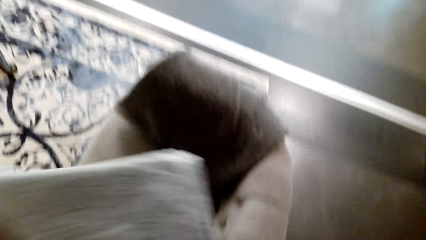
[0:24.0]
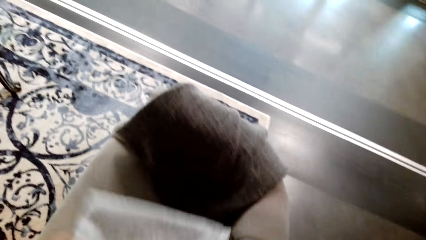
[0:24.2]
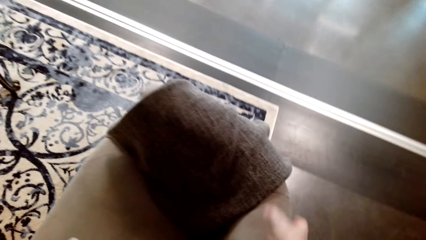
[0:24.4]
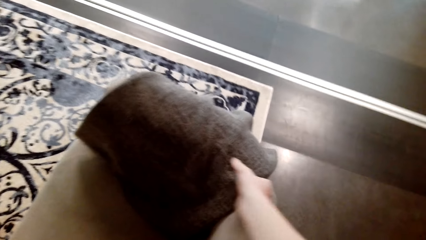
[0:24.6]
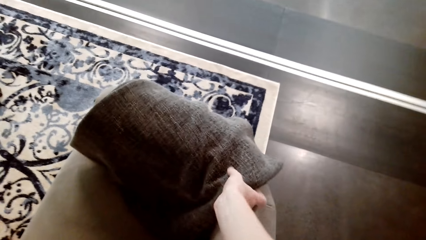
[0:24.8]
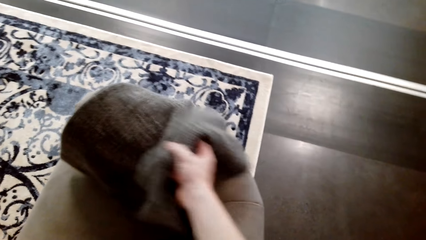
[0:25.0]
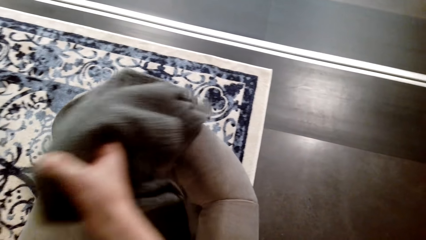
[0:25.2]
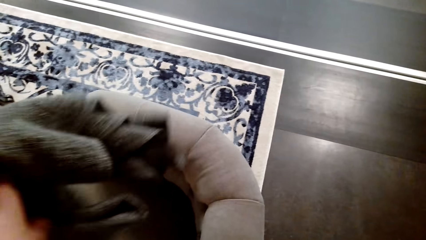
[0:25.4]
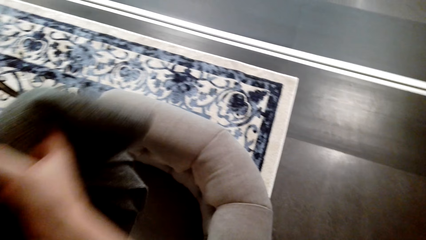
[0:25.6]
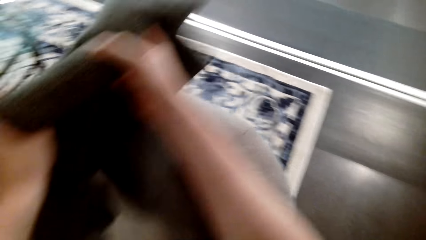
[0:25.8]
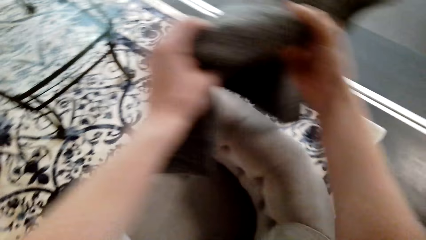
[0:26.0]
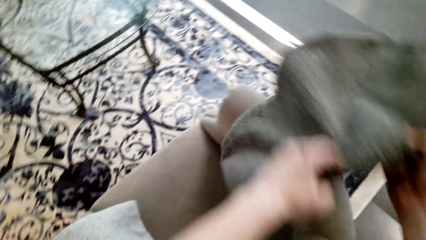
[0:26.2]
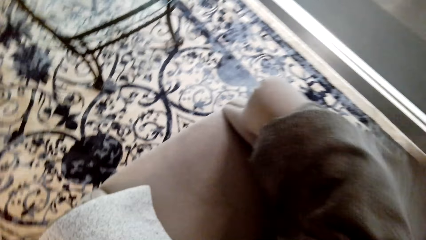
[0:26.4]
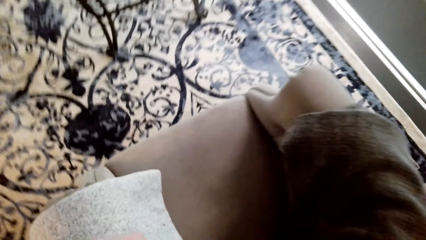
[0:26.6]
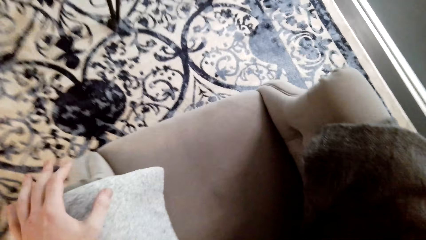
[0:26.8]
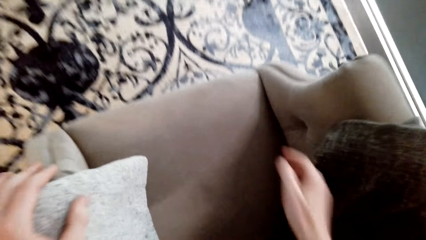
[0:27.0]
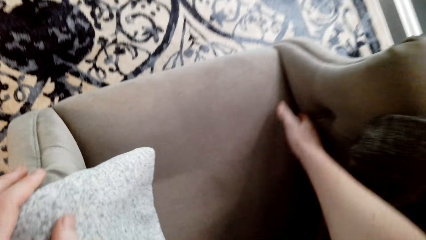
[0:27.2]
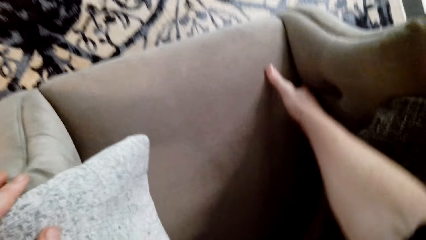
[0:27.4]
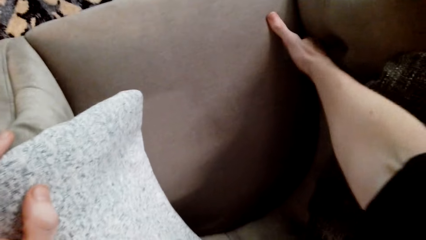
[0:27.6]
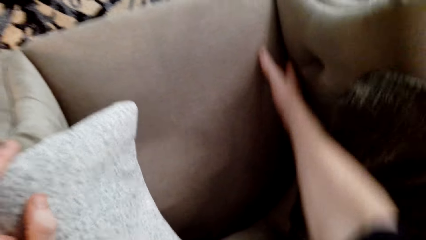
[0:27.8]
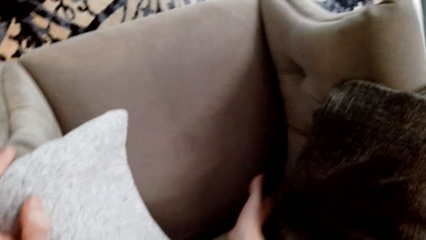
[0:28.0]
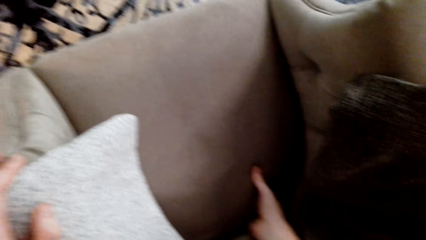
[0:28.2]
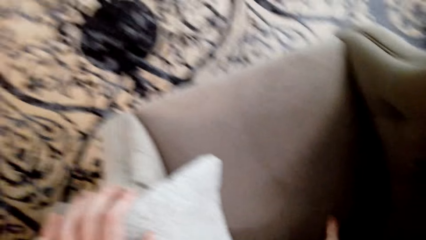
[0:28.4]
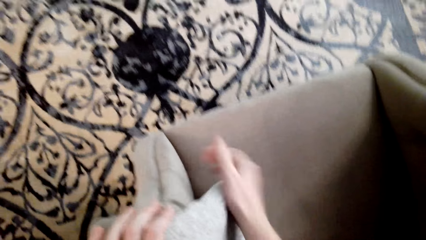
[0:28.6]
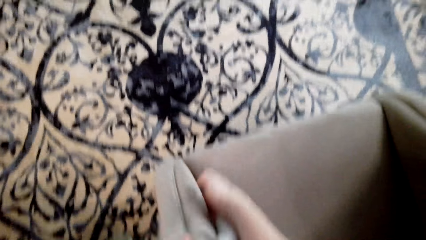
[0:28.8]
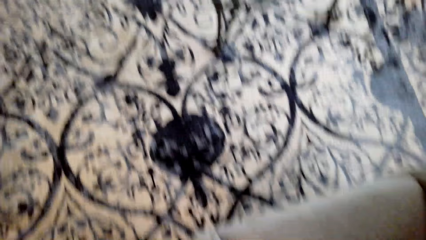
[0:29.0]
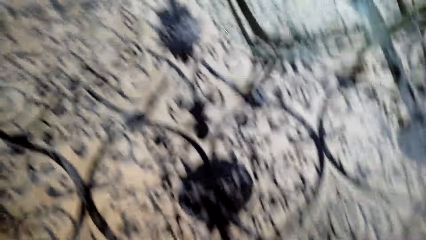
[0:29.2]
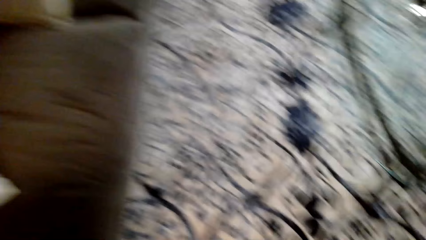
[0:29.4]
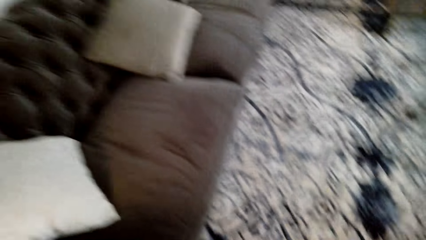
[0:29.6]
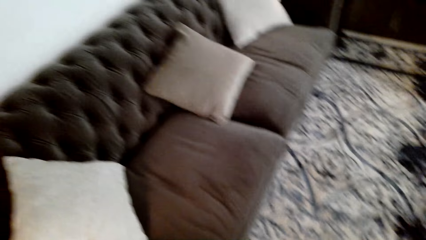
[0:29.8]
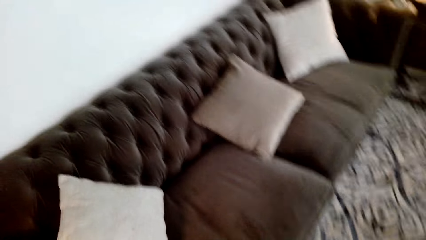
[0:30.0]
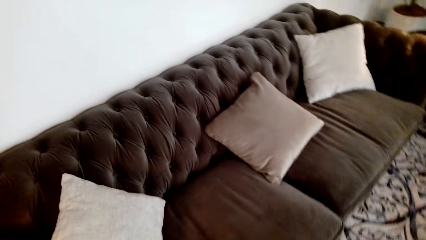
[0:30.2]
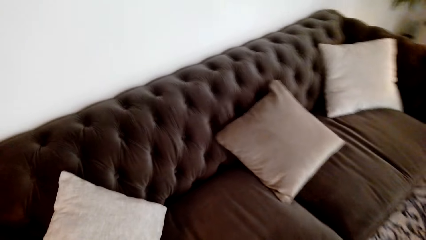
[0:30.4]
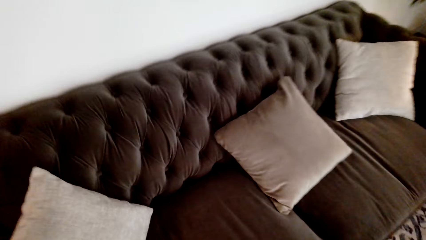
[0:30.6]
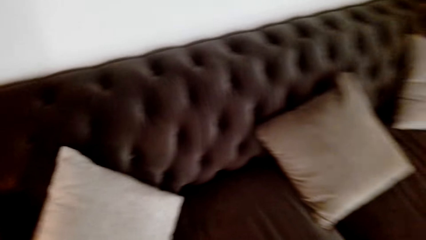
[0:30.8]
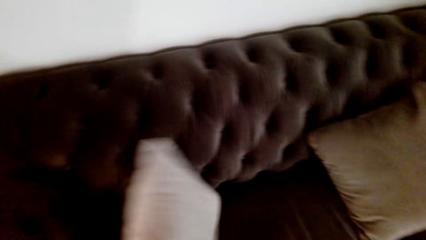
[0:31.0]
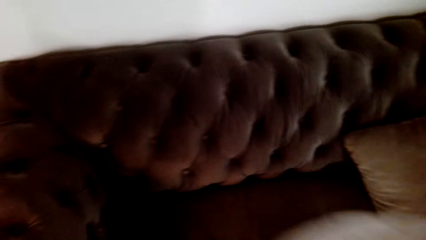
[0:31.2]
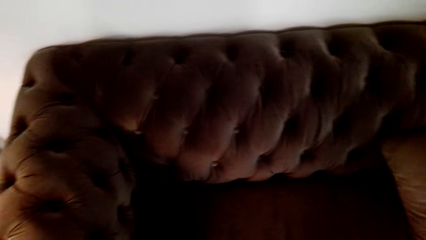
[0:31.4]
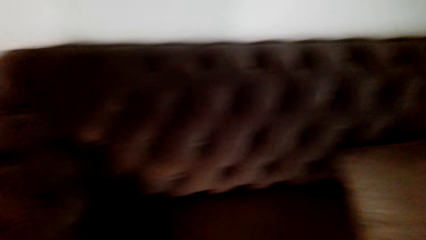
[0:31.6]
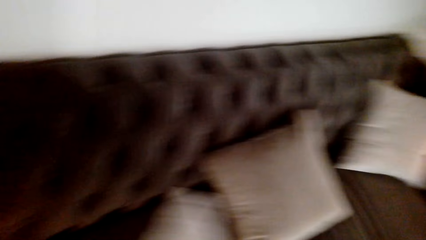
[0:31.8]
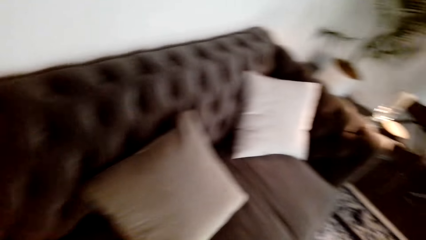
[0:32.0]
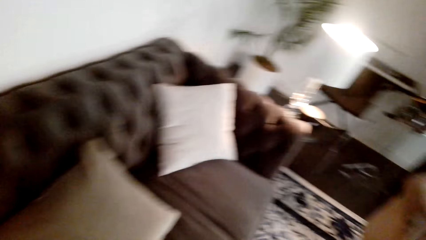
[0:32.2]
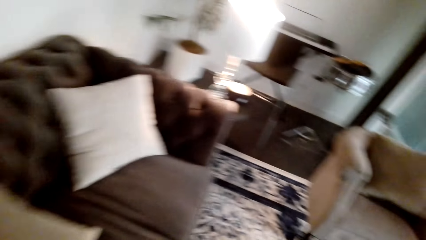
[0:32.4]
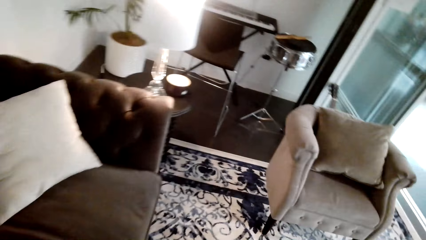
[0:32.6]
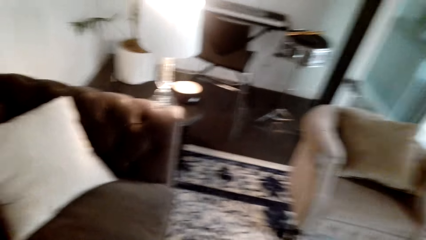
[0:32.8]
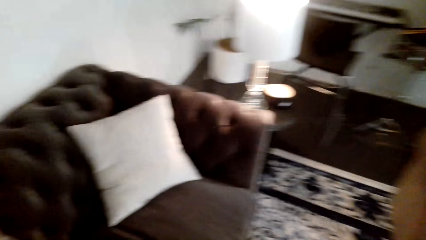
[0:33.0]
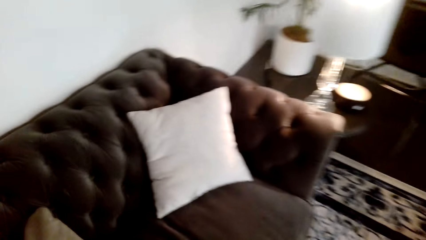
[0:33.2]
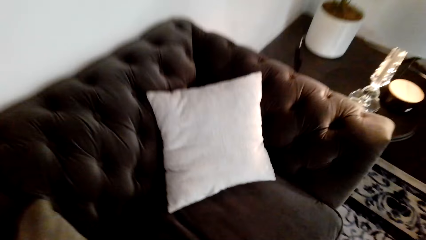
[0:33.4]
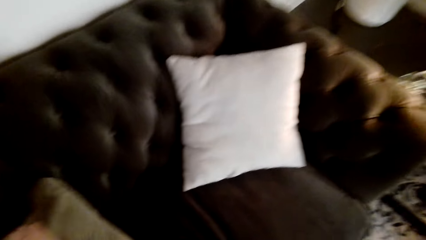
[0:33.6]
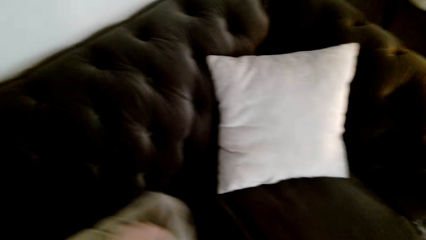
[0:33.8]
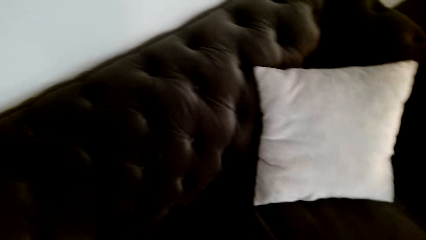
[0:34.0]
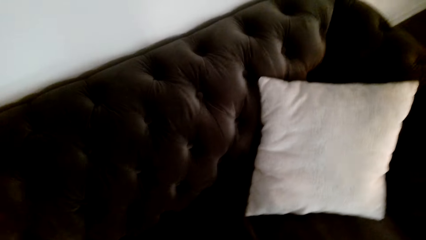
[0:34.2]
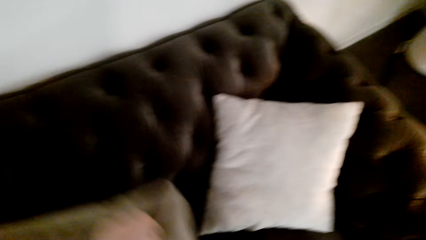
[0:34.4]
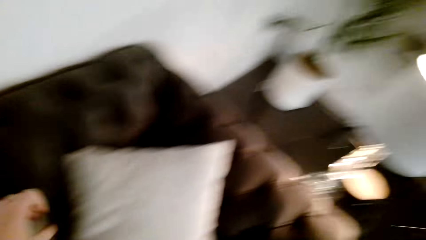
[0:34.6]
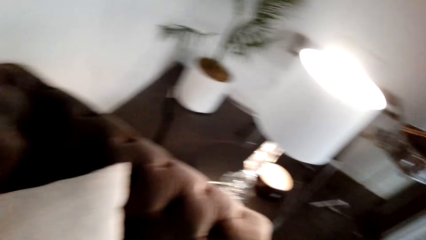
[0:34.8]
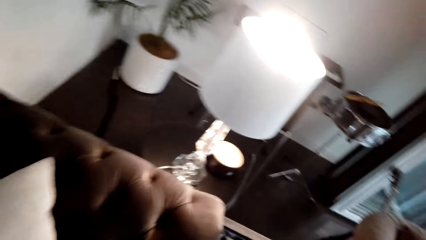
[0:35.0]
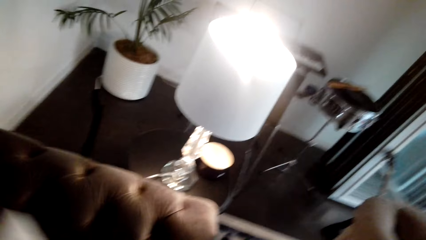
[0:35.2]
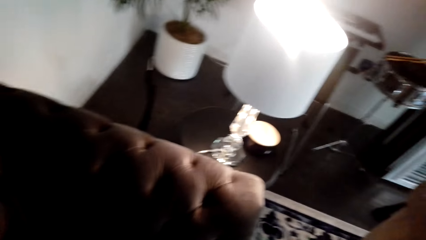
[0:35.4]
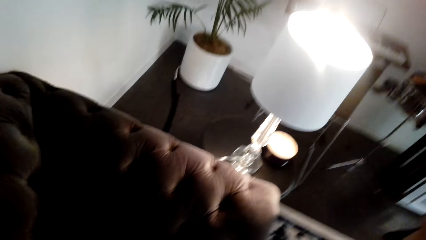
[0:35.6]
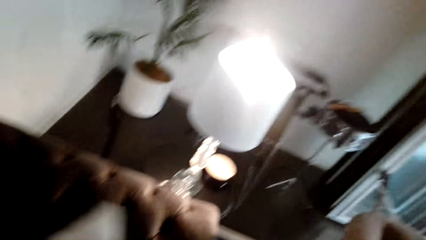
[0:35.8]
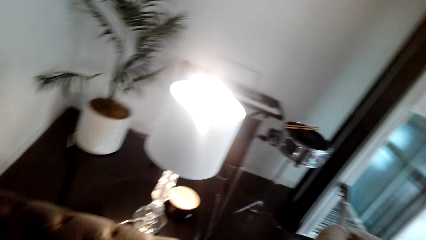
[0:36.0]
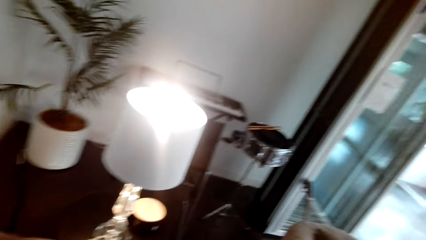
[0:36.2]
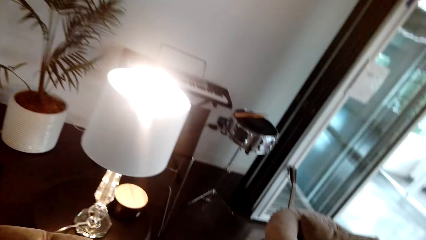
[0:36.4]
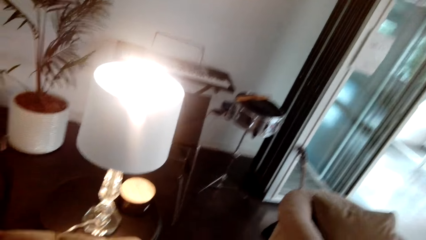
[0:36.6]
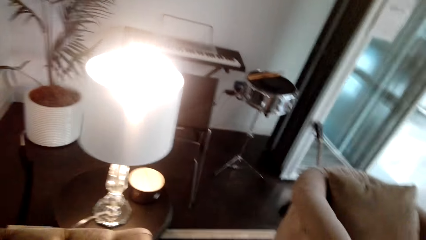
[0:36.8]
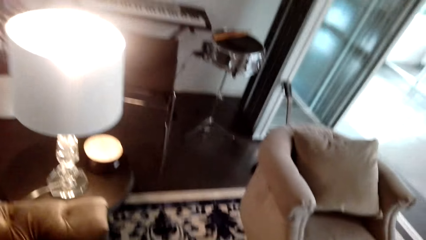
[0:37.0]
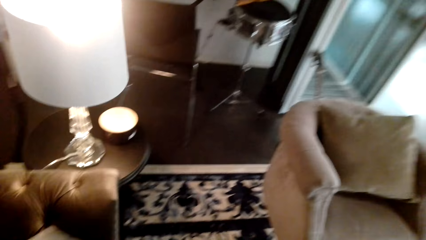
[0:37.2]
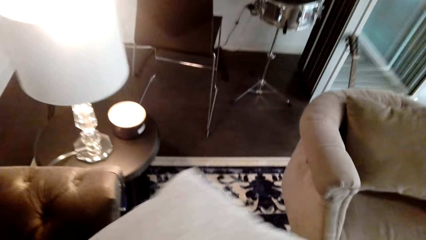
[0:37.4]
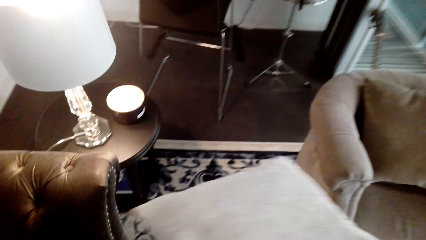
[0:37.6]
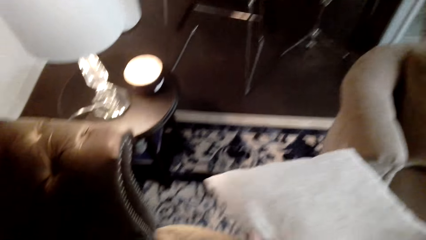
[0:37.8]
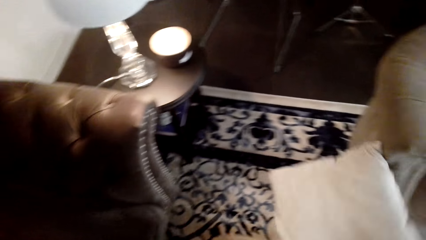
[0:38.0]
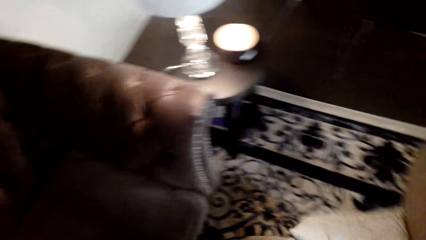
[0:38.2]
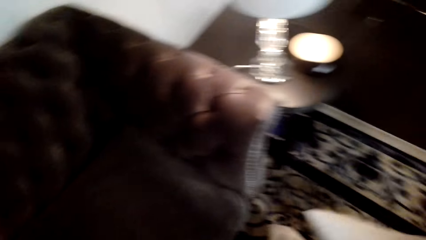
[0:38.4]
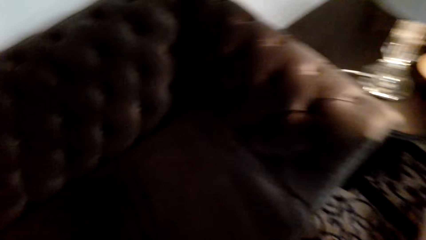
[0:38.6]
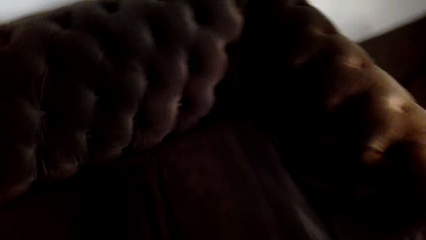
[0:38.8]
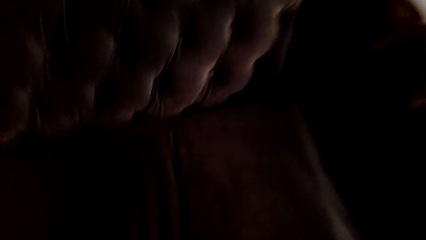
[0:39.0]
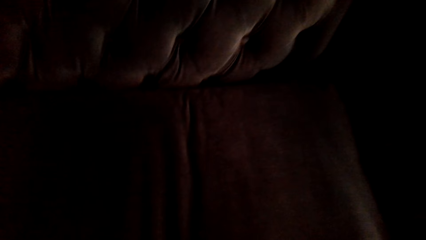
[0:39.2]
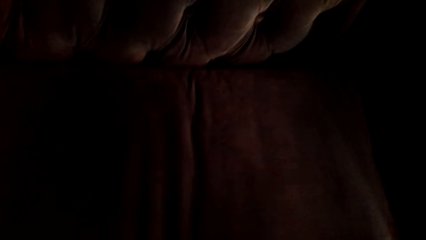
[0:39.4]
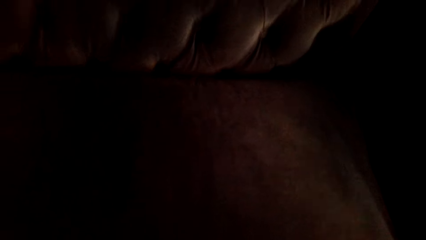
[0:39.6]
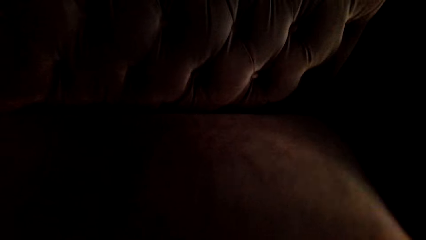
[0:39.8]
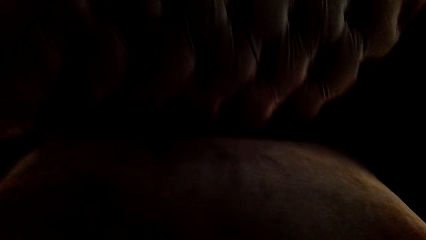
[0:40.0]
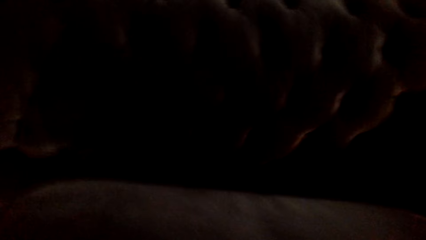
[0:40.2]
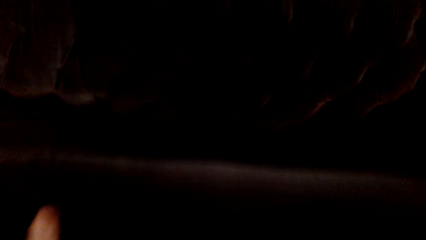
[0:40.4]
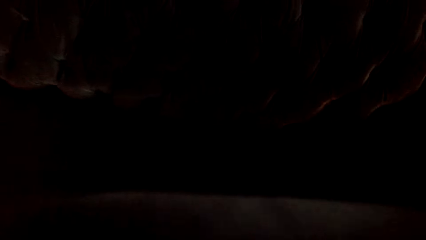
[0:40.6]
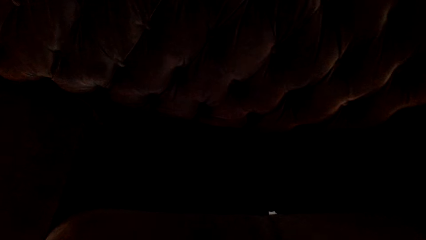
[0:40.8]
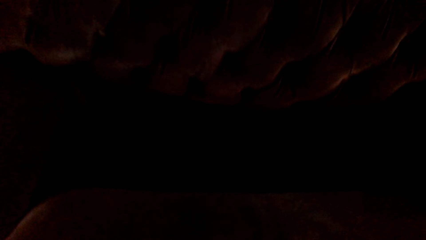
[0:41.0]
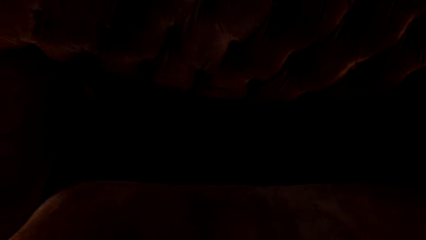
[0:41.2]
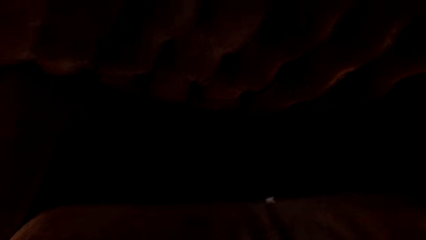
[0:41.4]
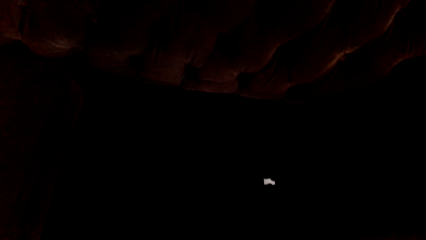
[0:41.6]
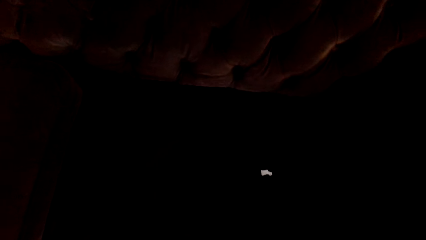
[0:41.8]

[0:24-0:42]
The camera wearer puts the cloth on the sofa. They pick up the cloth on the sofa, put the cloth on the sofa chair, and touch the chair. They look around the sofa seat. They walk and look around. They pick up the pillow or cushion on the sofa, look at the sofa, and put the pillow on the sofa. They pick up the pillow on the sofa, look at the sofa, and put the pillow on the sofa. They pick up the pillow on the sofa, look at the sofa, and put the pillow on the floor. They drop down the cushions. They remove the sofa cushion.
